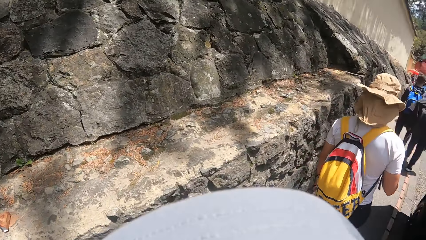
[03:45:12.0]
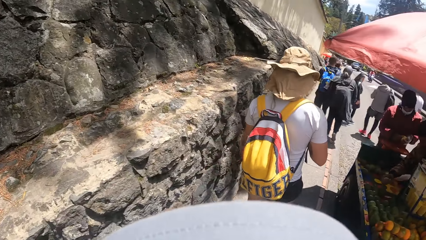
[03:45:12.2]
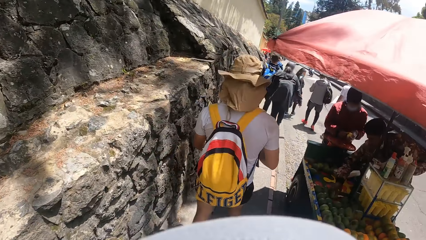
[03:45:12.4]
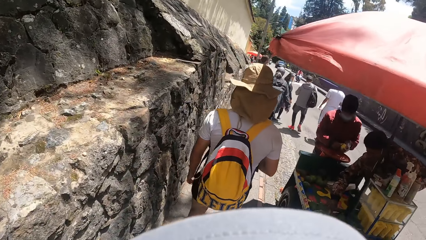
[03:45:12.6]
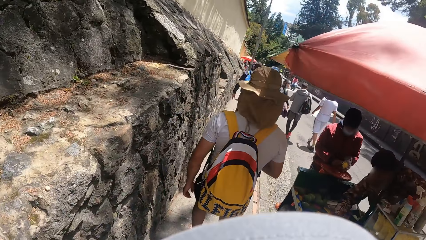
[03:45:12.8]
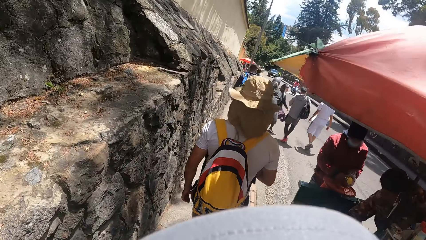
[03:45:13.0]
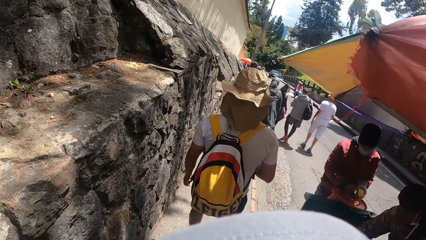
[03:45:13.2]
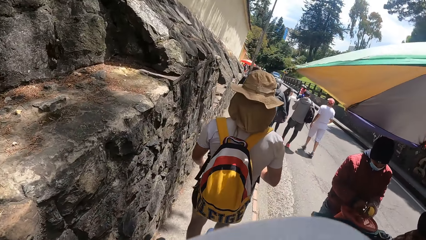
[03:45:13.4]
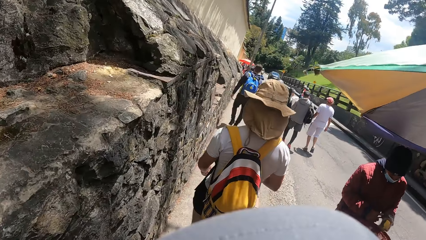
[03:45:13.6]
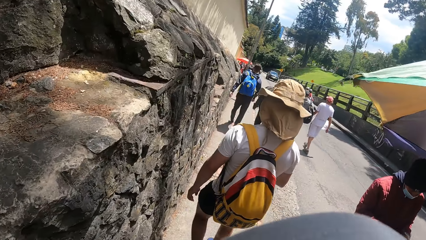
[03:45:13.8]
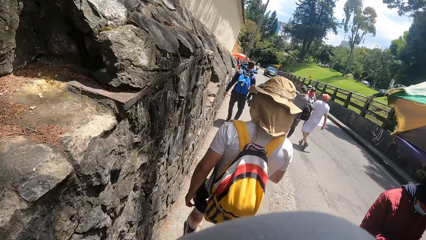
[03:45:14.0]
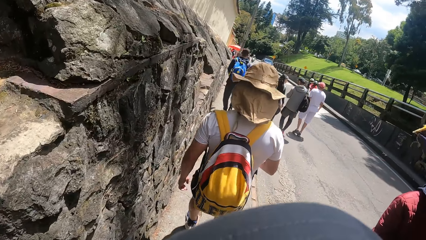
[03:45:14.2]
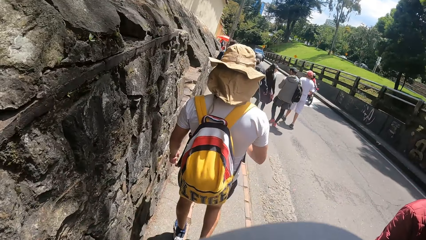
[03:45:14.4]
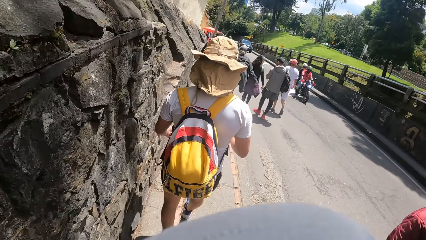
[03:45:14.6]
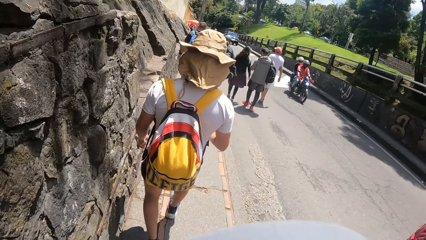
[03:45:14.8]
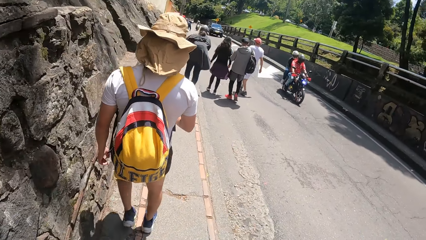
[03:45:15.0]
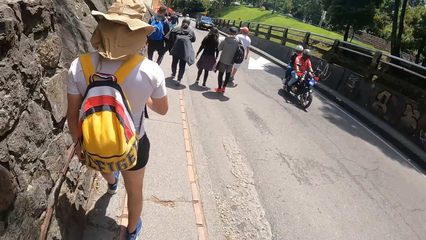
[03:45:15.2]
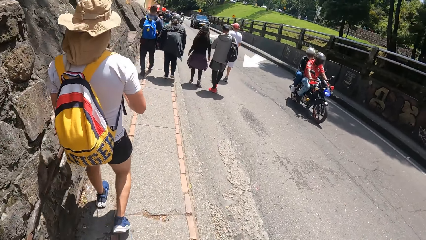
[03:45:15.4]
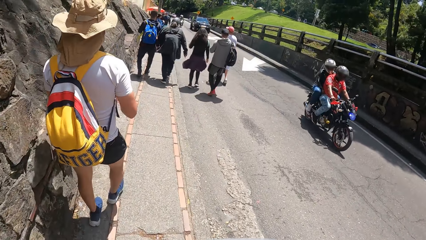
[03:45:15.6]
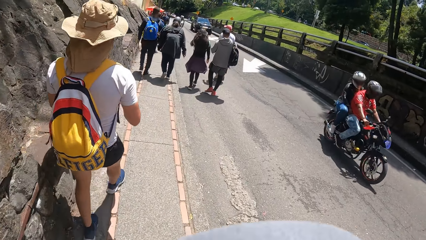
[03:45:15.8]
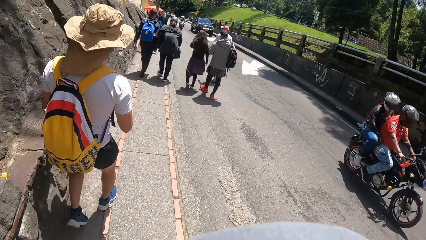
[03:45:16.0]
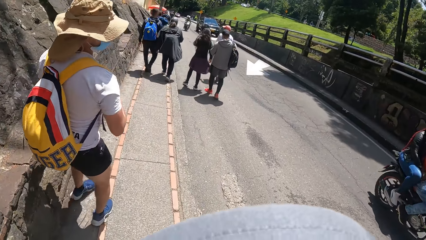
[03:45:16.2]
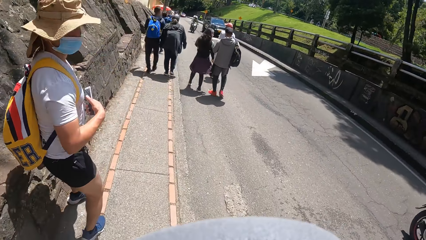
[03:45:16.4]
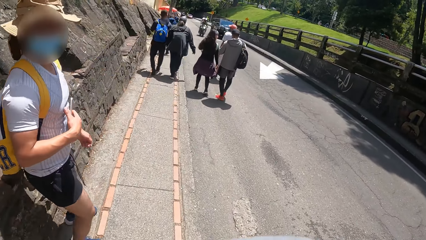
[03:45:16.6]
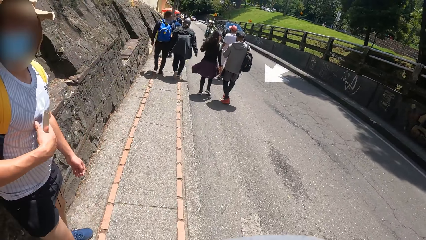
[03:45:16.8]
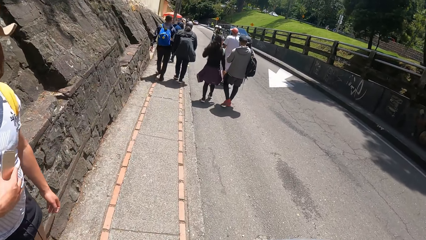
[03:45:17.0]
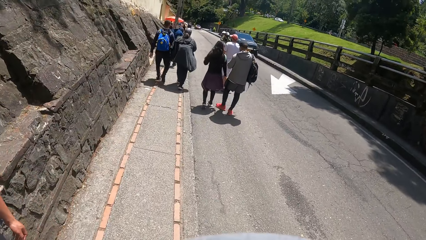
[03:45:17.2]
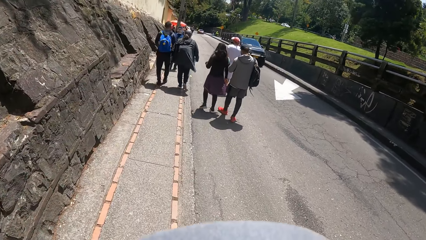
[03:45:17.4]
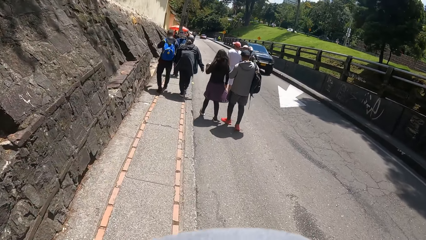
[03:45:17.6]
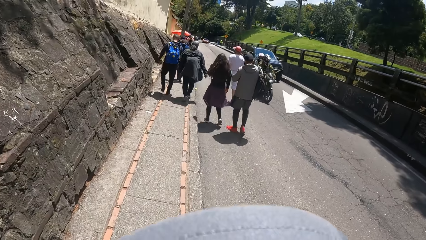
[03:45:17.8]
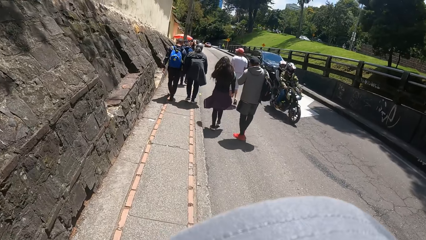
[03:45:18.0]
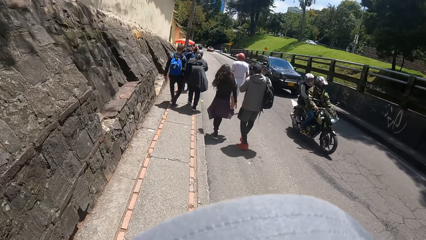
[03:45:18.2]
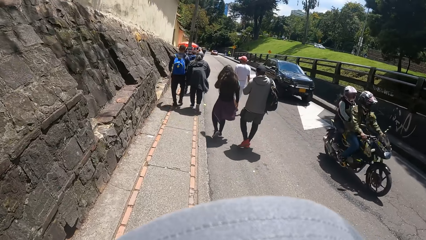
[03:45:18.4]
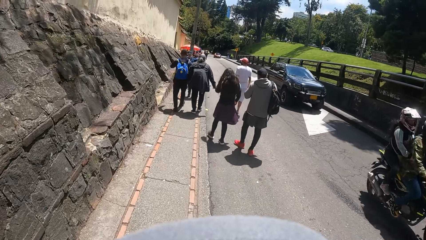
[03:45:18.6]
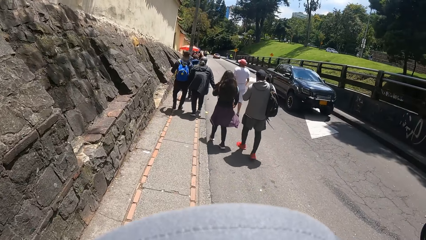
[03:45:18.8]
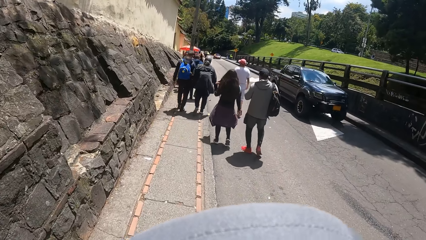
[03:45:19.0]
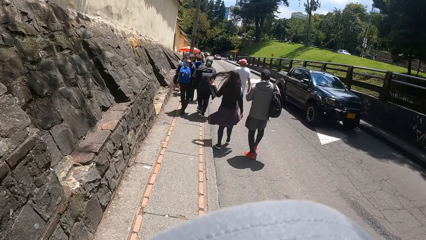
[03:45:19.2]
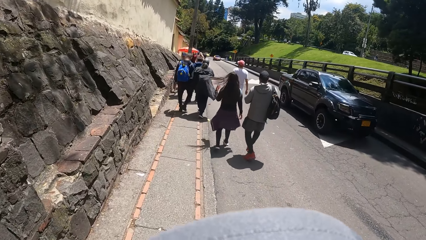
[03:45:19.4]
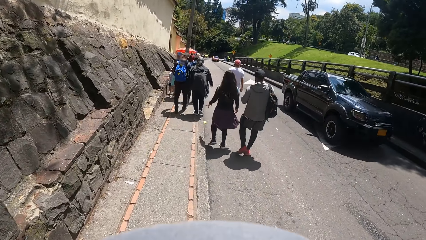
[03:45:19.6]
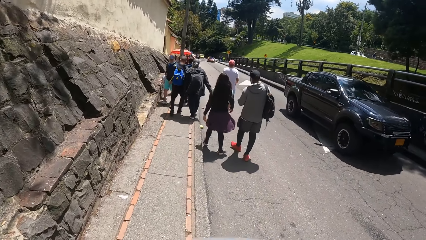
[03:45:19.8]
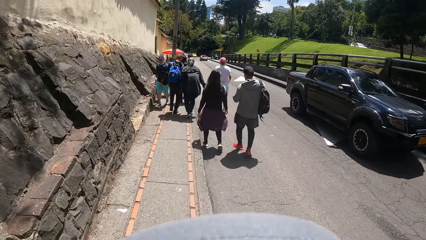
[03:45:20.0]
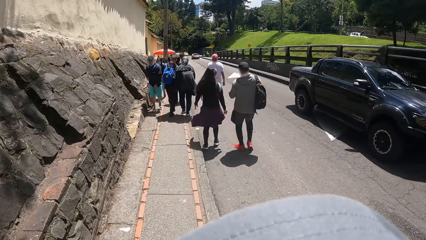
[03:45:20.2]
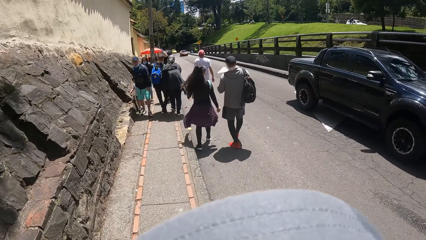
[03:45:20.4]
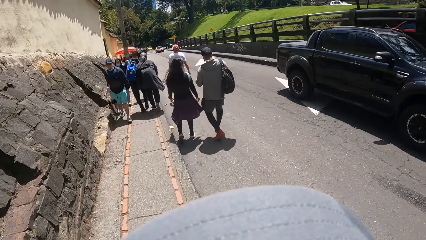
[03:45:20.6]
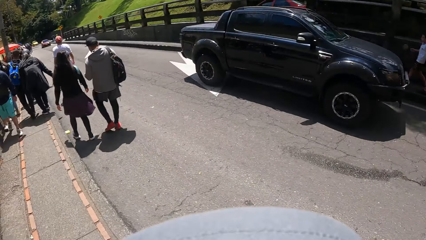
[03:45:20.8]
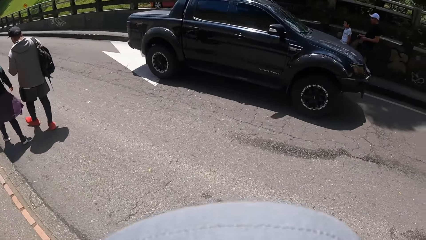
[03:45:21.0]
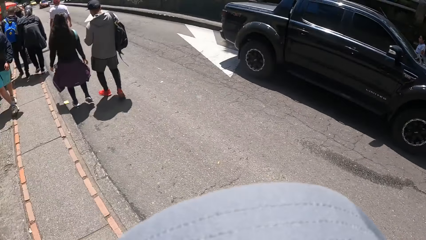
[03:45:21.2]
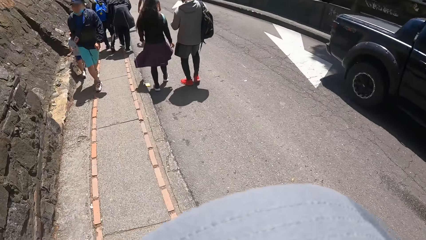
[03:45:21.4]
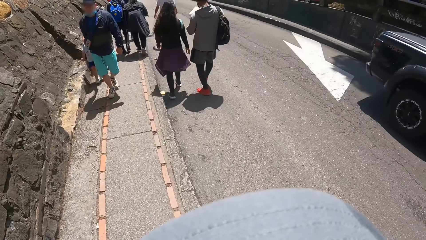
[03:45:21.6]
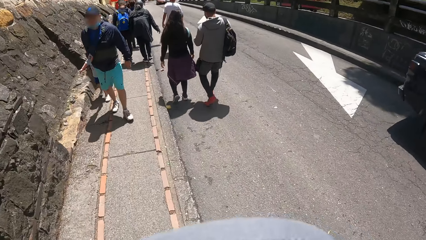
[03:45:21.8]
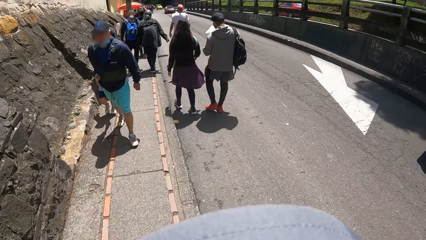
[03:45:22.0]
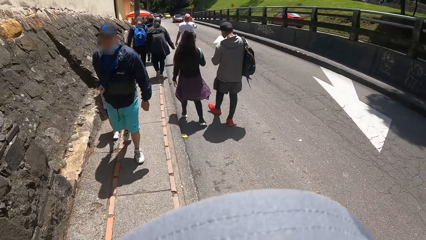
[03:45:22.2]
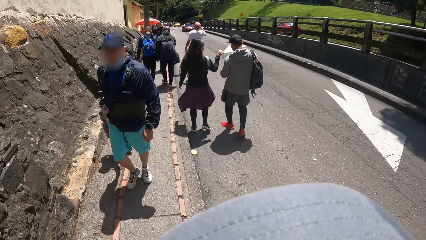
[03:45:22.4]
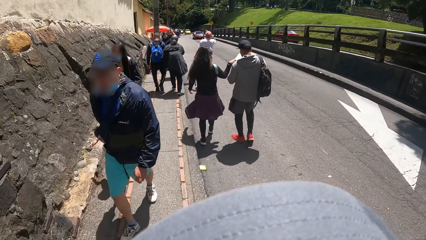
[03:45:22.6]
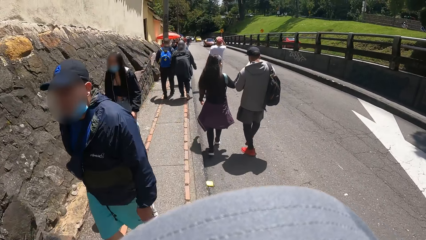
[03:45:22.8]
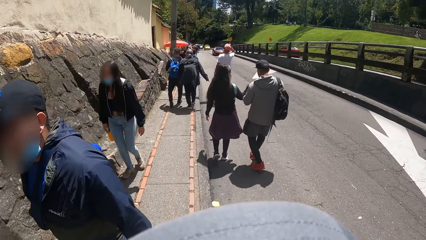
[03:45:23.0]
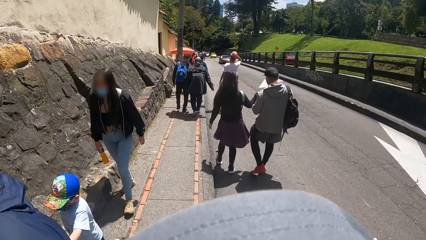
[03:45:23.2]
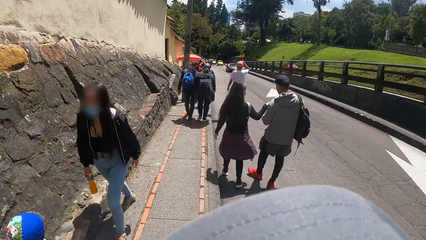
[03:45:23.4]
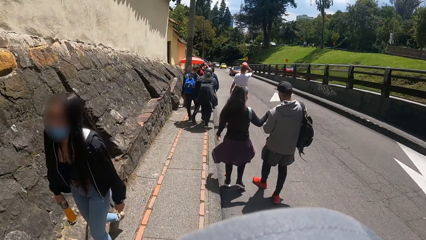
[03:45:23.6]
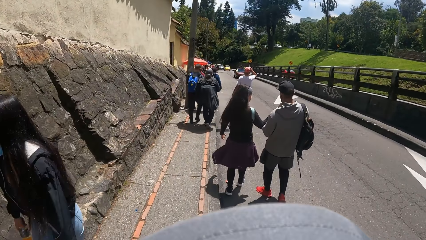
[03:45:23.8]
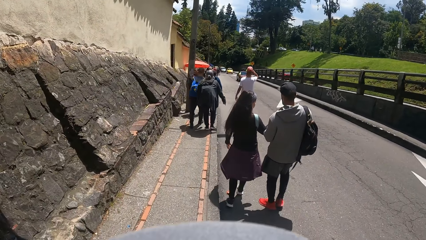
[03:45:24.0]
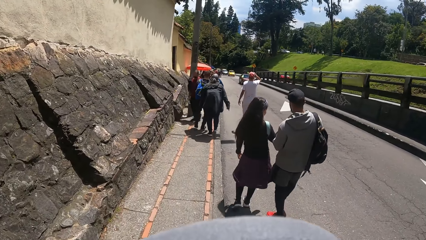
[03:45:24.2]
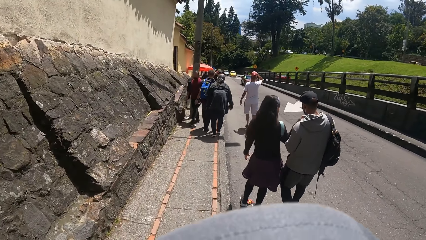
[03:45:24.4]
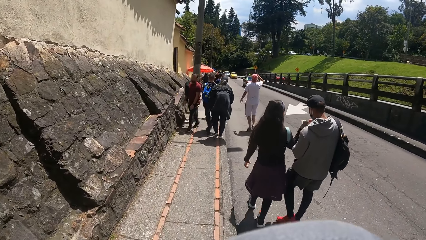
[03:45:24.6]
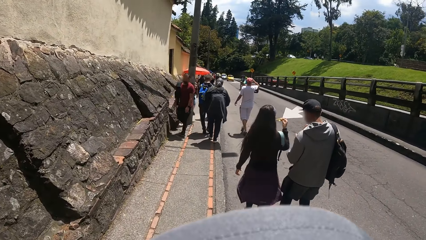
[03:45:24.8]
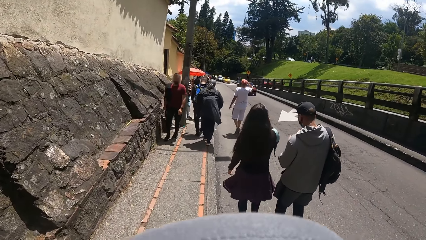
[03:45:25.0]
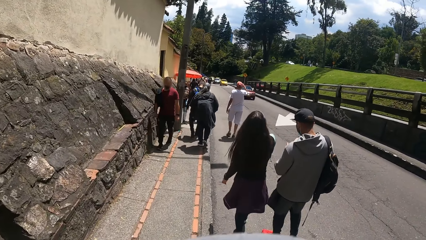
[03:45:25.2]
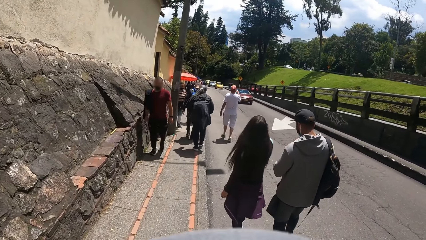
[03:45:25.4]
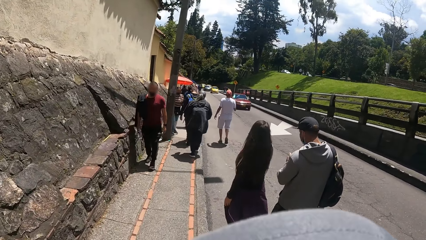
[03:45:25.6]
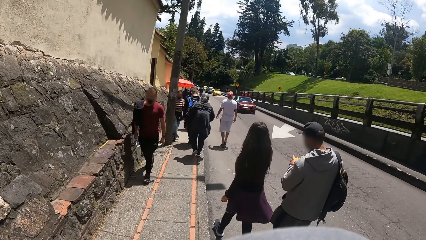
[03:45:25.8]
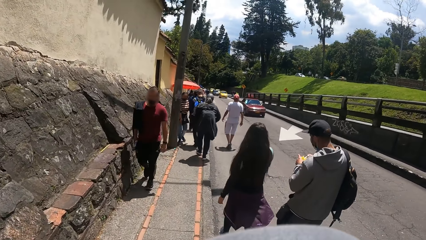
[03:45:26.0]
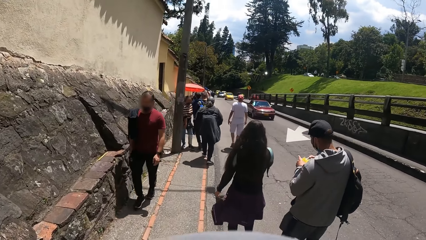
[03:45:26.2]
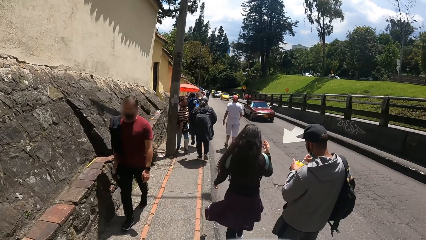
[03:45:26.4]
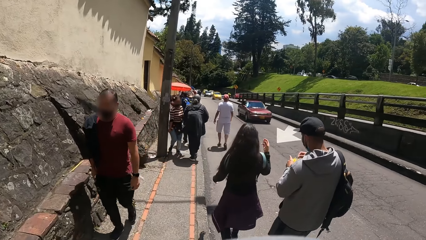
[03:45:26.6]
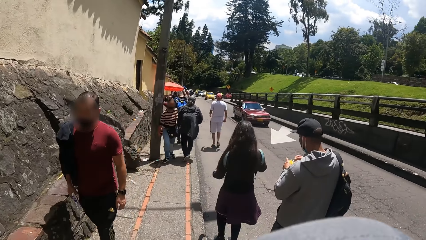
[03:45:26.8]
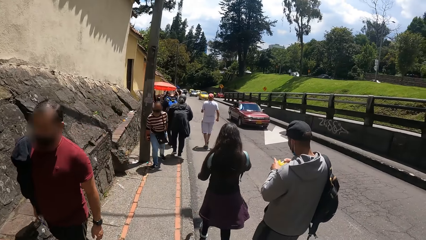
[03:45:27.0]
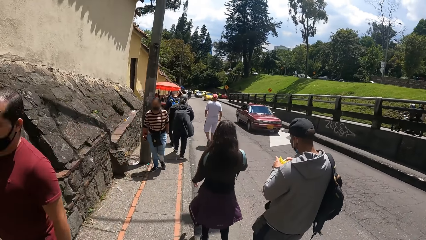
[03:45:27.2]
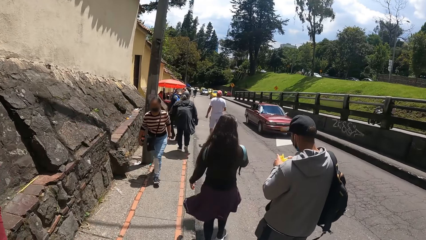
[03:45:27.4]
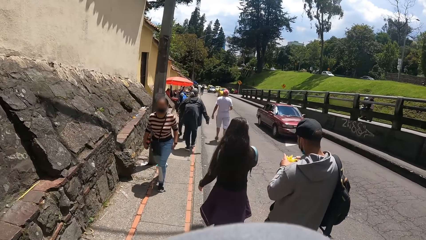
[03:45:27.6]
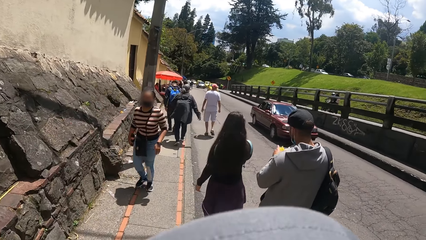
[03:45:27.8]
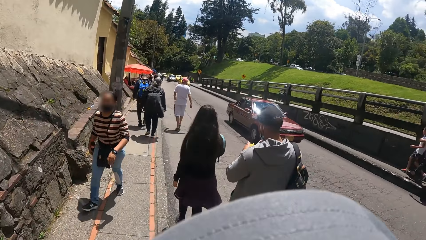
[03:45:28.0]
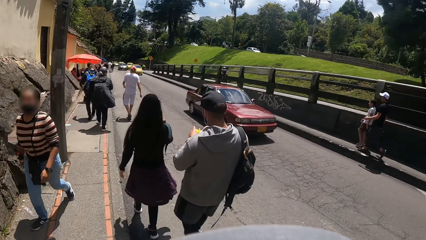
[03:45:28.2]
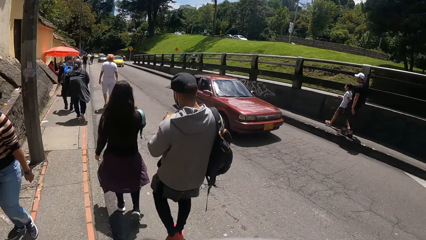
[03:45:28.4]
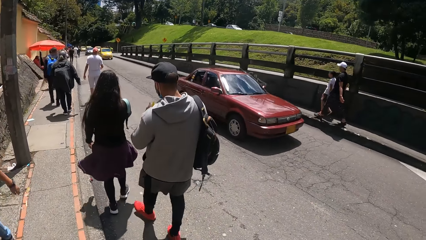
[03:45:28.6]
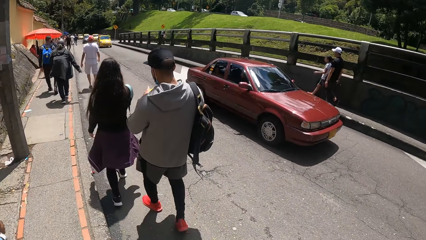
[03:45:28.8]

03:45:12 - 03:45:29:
The camera wearer looks around. They turn right.
